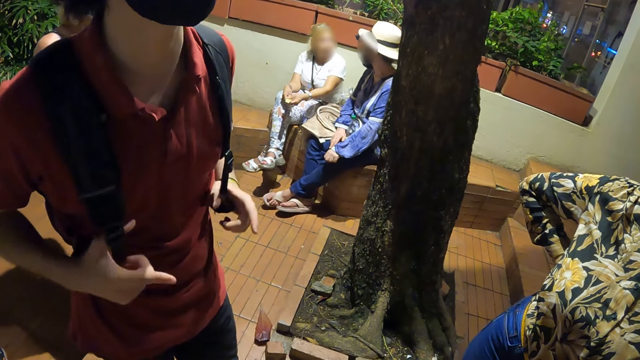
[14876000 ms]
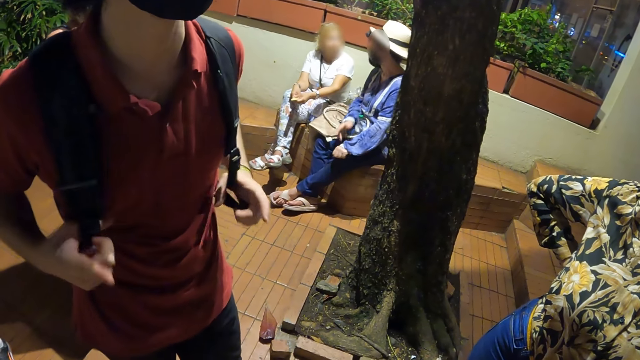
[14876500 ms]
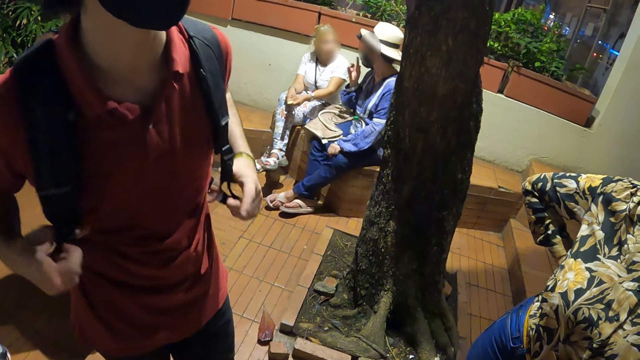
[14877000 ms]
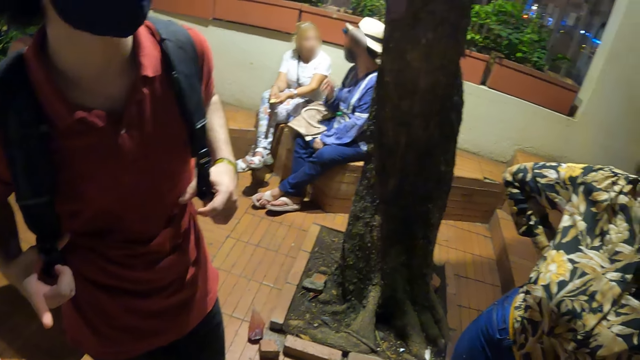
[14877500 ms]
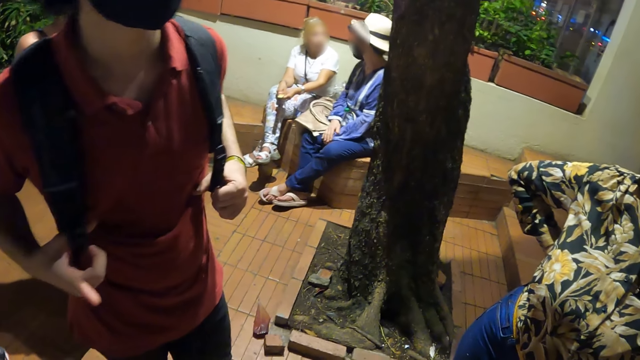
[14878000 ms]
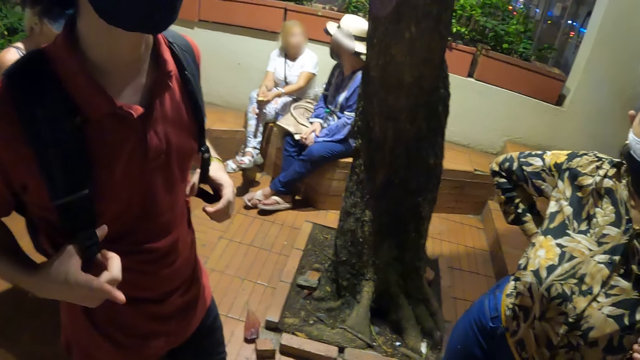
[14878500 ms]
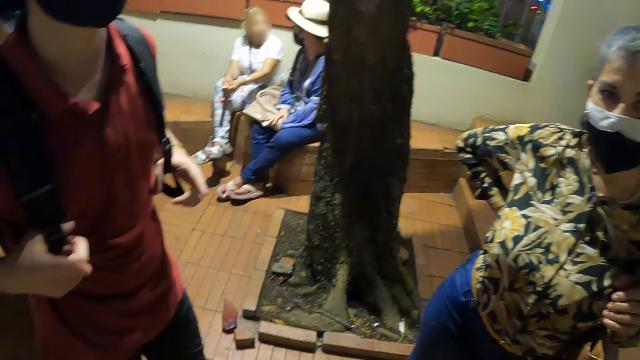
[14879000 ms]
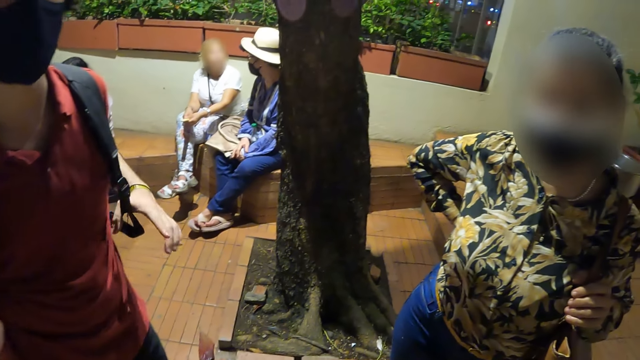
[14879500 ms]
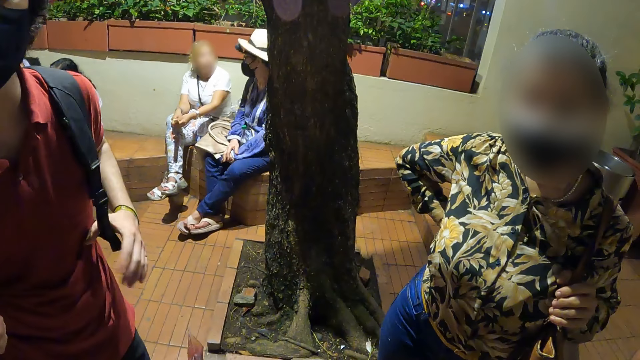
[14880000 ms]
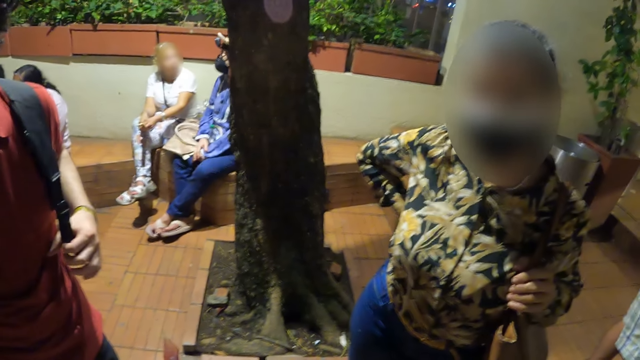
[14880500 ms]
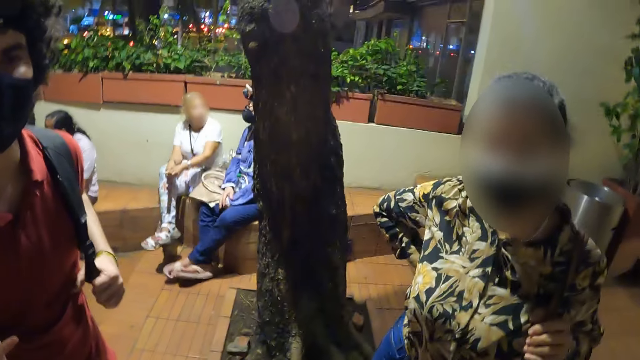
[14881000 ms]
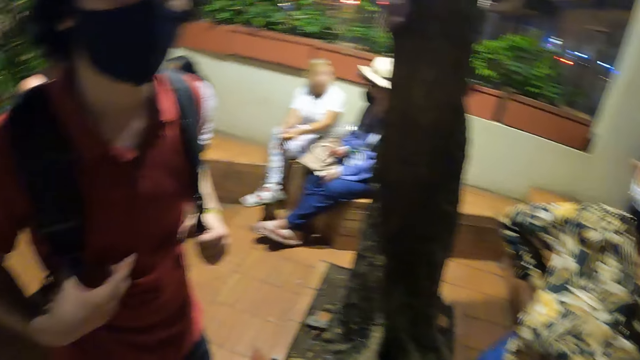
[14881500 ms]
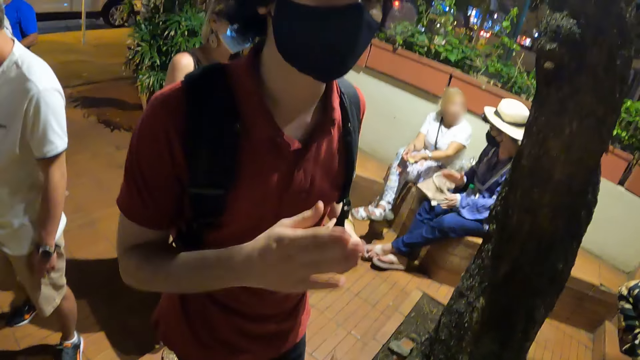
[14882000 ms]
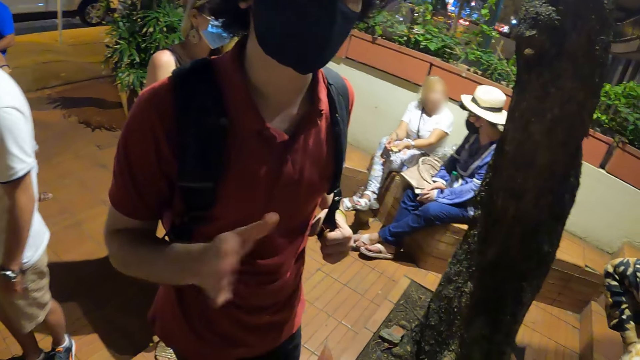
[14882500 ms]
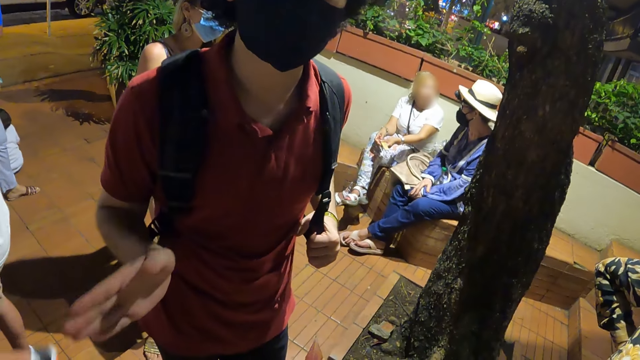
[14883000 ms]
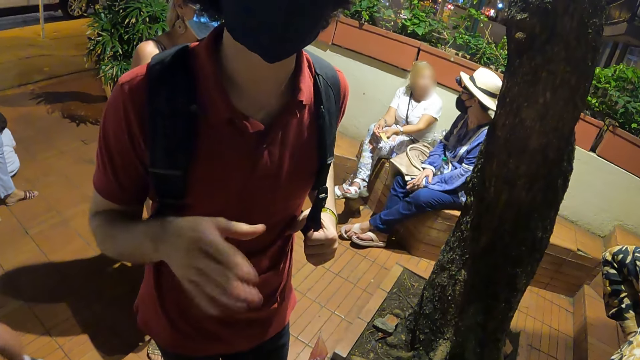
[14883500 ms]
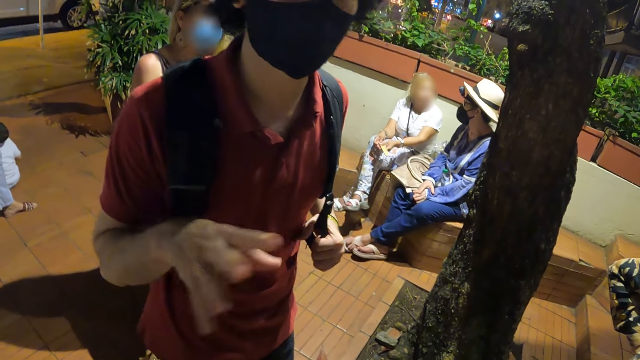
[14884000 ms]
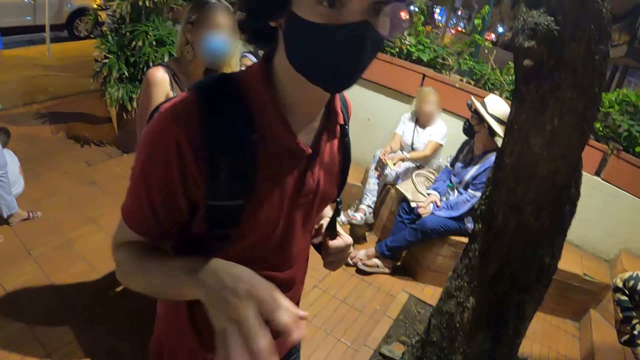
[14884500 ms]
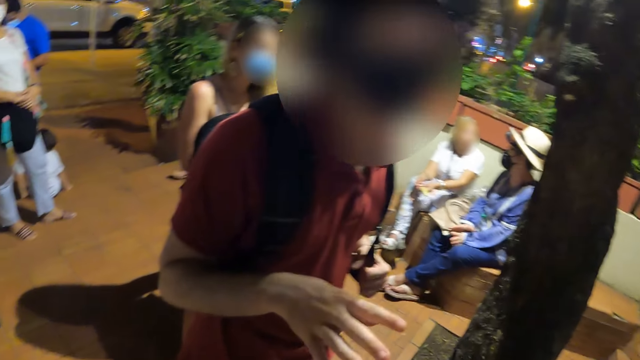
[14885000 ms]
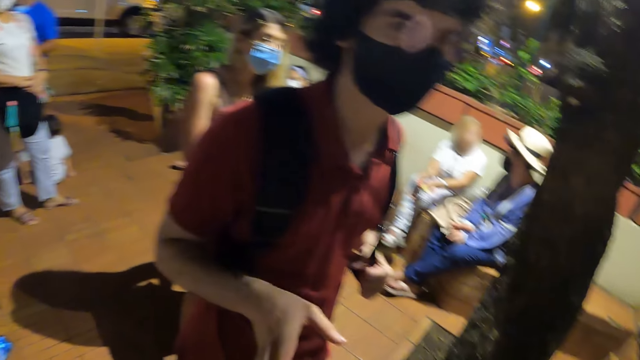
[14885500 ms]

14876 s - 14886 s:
A person moves the right hand.

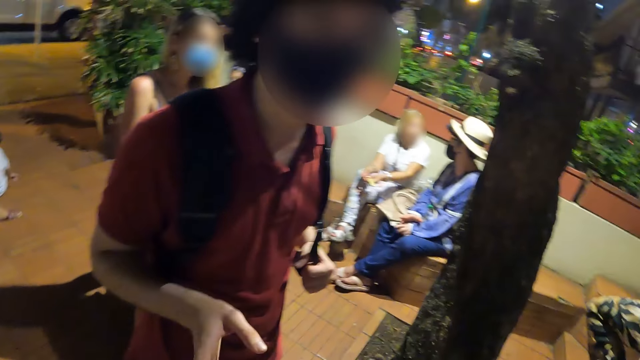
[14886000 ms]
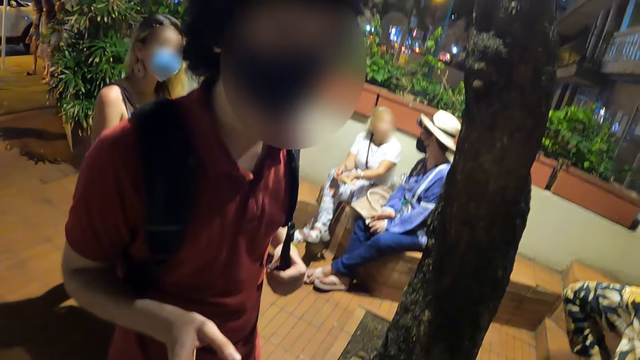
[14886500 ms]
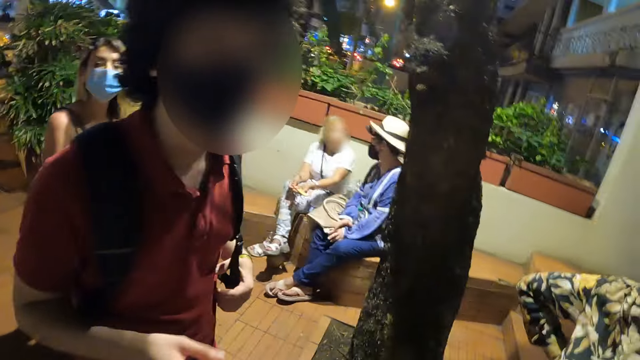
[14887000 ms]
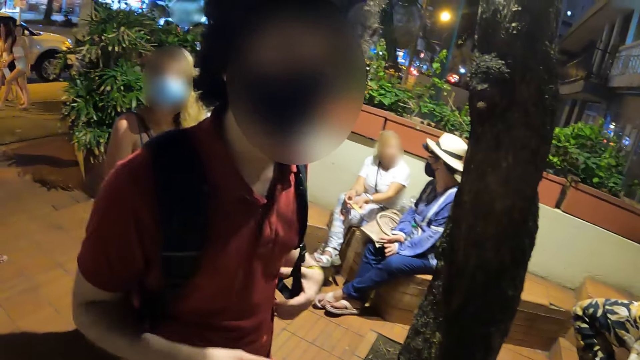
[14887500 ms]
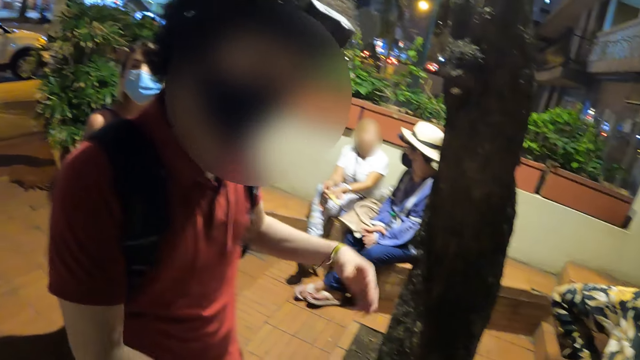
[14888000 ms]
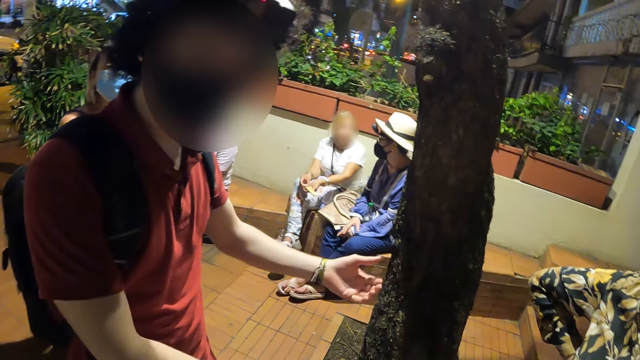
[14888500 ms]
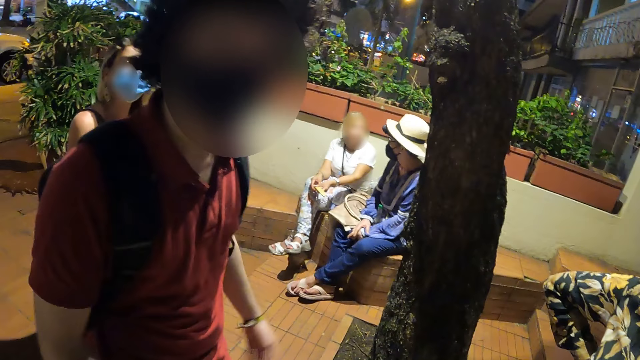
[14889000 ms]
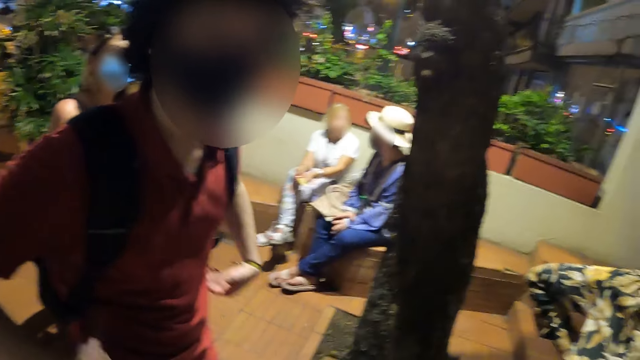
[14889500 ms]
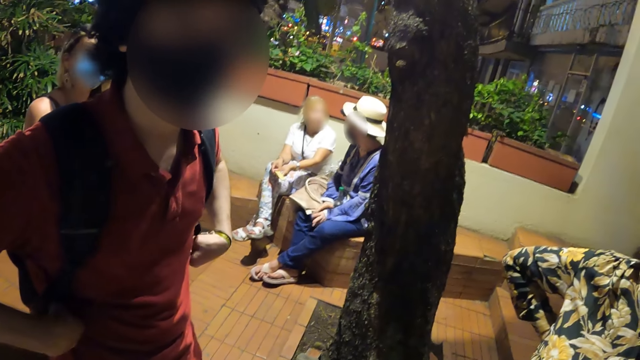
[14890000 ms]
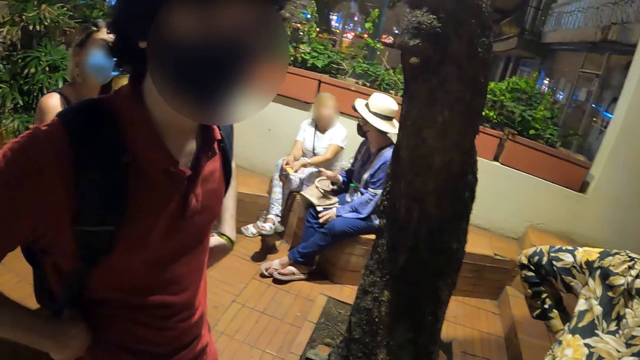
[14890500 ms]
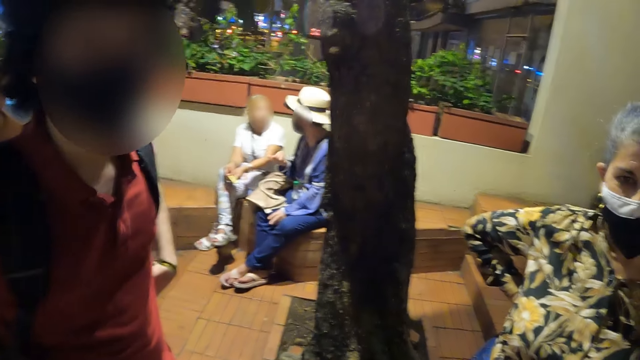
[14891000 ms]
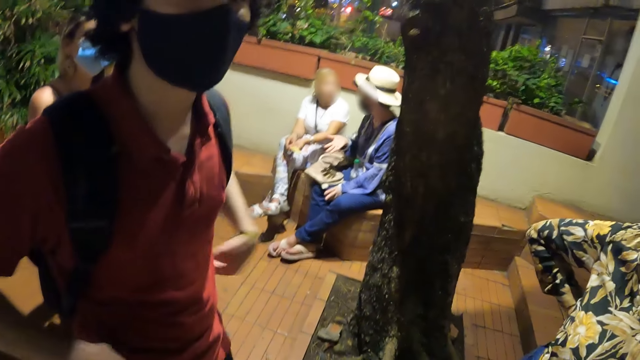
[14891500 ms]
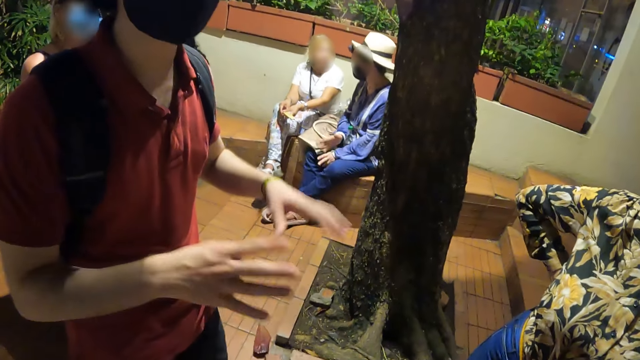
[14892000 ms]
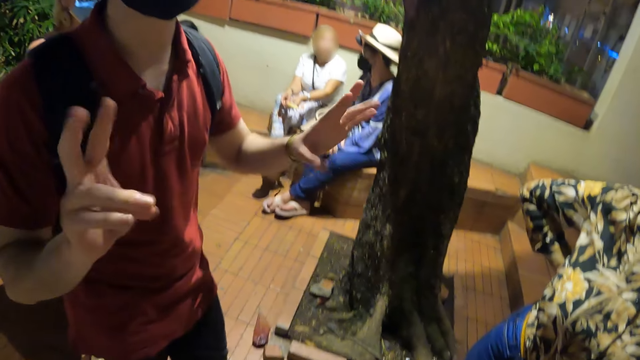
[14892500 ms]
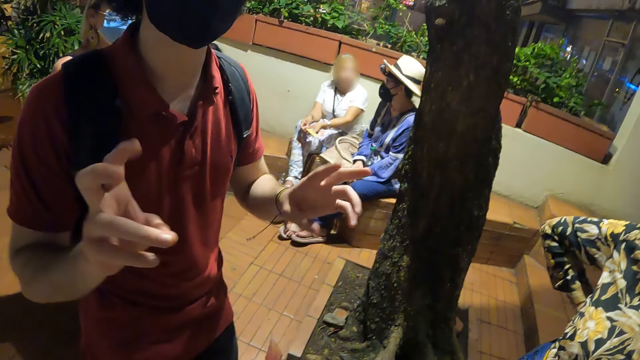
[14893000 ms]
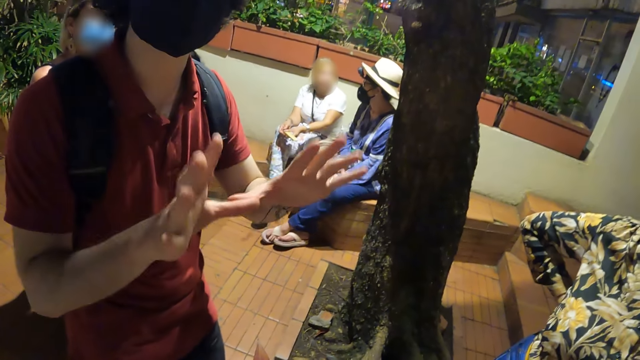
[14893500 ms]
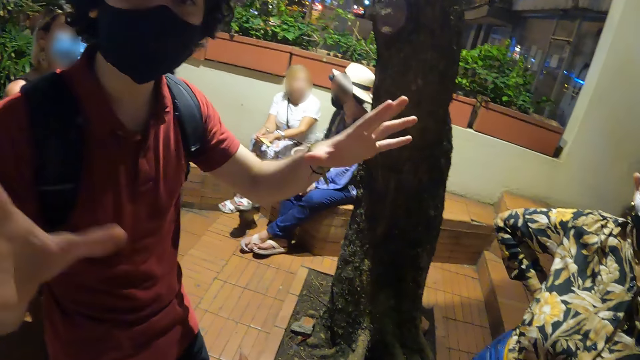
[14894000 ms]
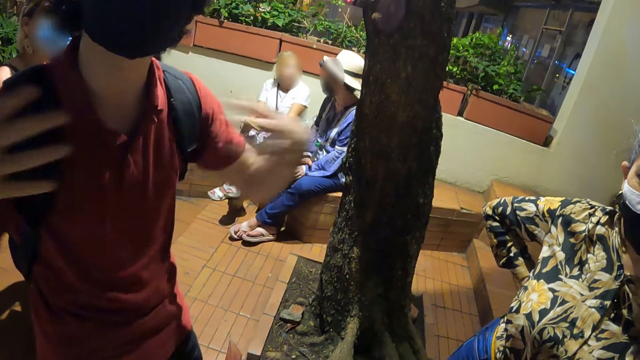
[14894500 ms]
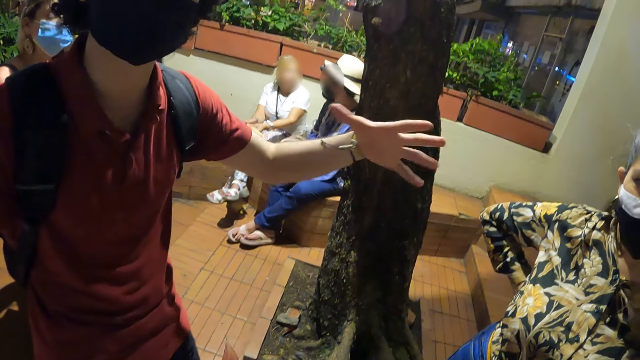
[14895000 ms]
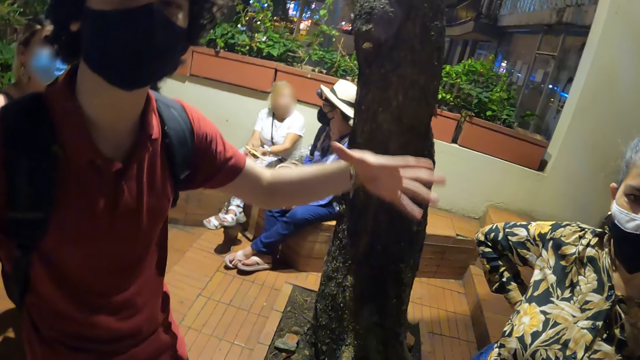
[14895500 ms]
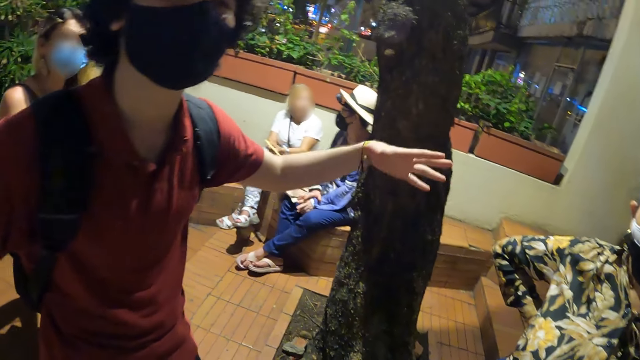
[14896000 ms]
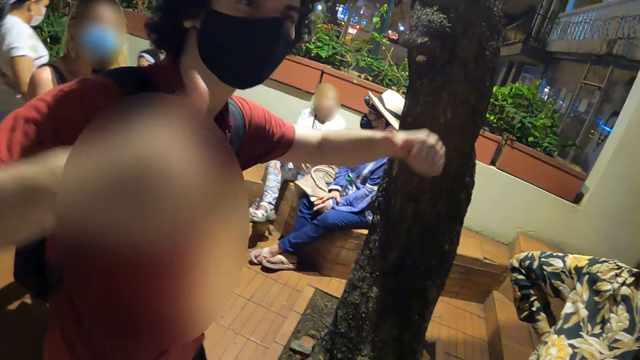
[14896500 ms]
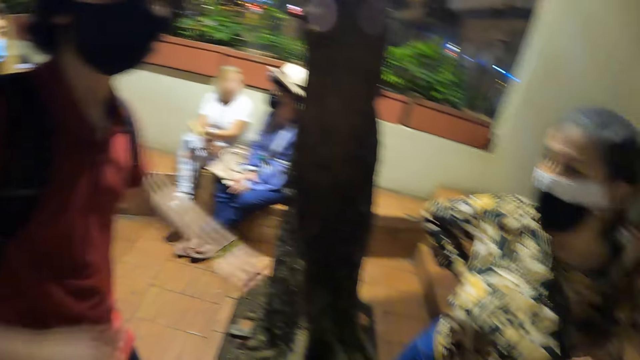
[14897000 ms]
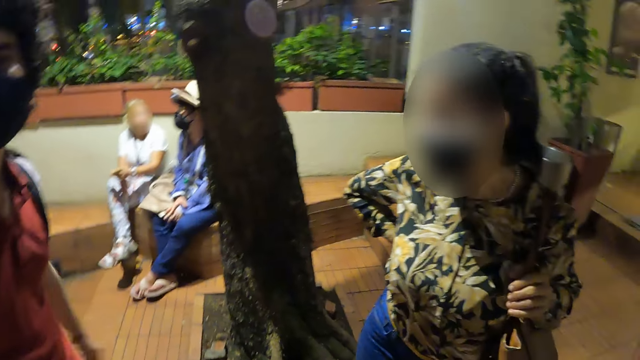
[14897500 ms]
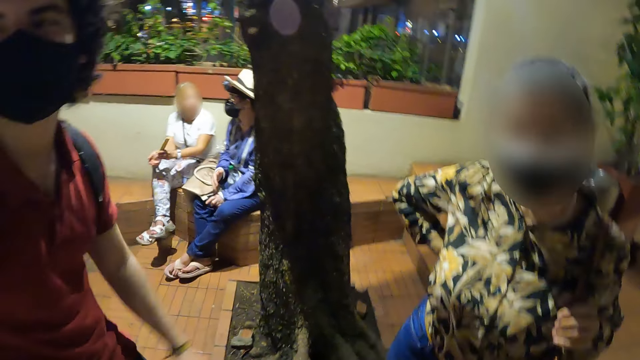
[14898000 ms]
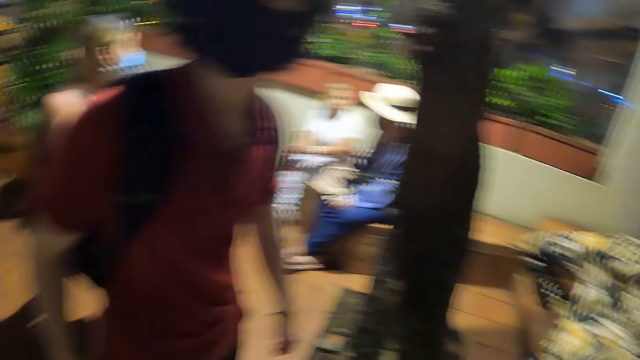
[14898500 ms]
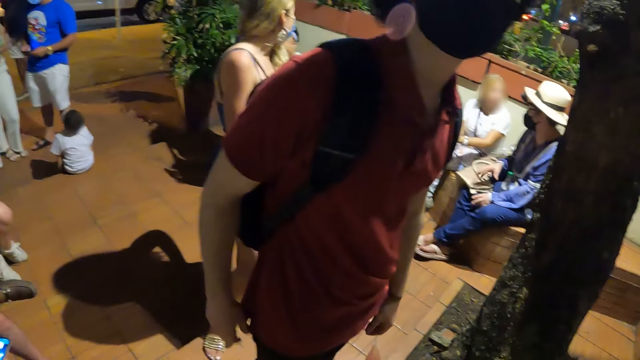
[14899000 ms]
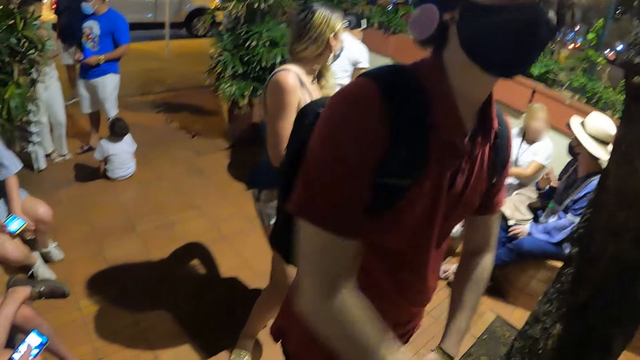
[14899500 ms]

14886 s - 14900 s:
The person moves both hands. The camera wearer looks around.
